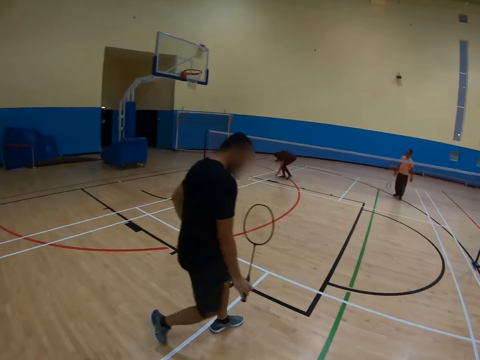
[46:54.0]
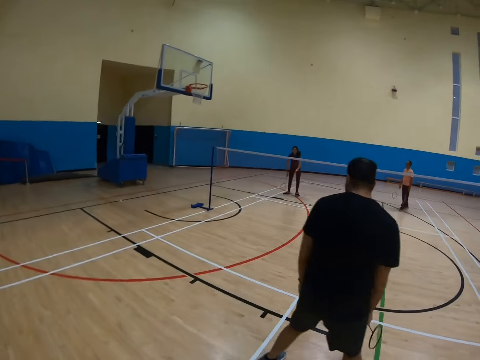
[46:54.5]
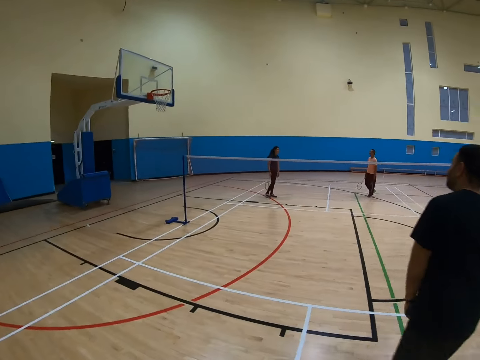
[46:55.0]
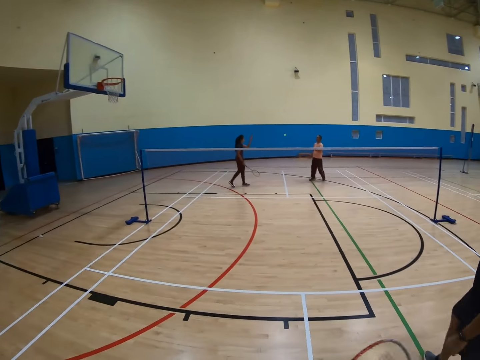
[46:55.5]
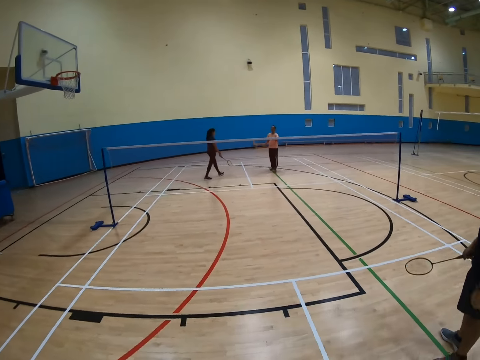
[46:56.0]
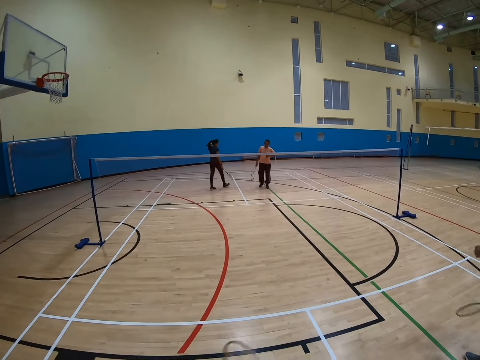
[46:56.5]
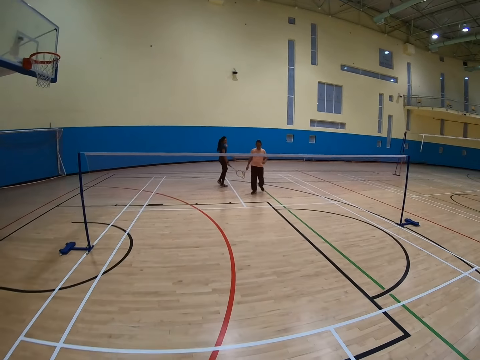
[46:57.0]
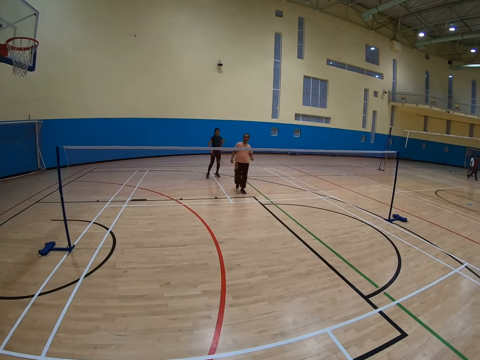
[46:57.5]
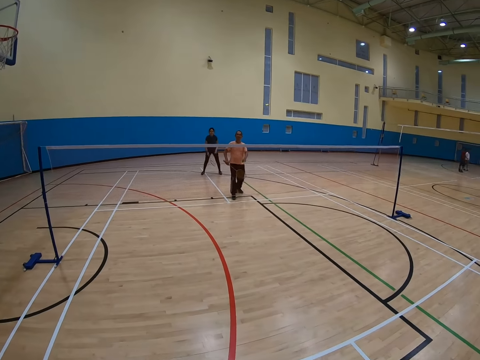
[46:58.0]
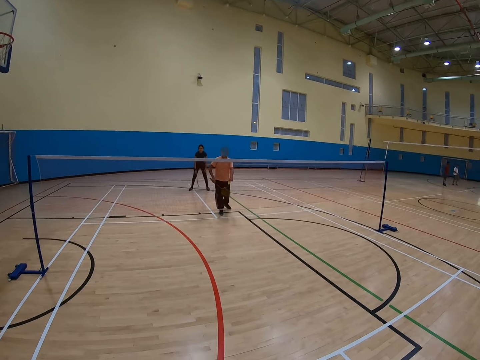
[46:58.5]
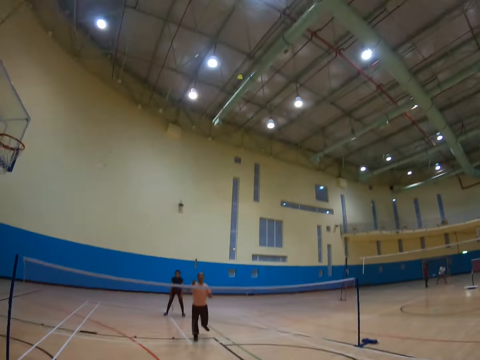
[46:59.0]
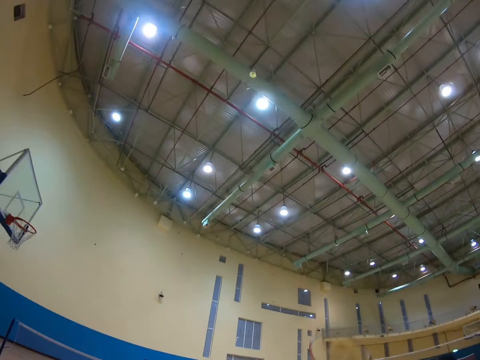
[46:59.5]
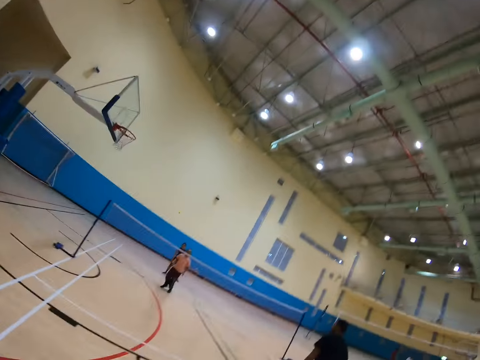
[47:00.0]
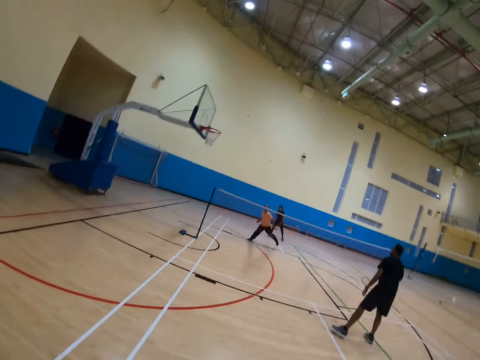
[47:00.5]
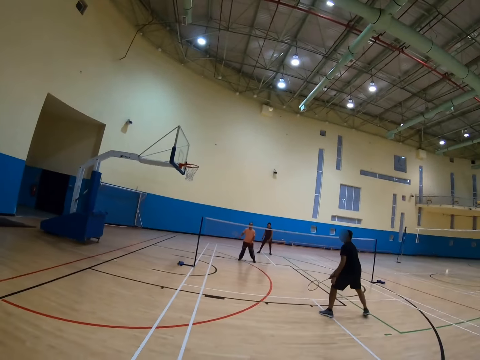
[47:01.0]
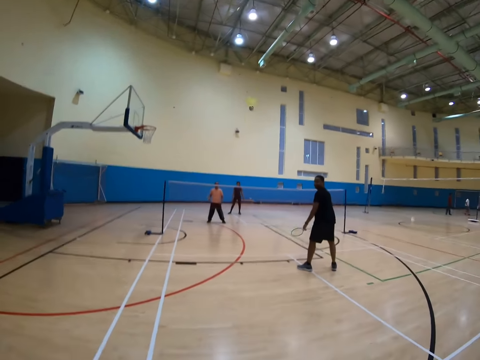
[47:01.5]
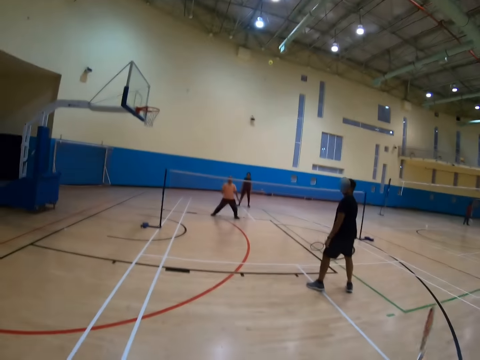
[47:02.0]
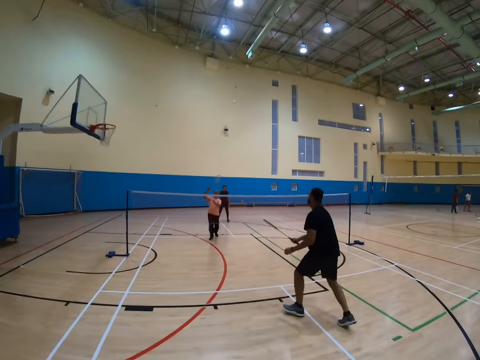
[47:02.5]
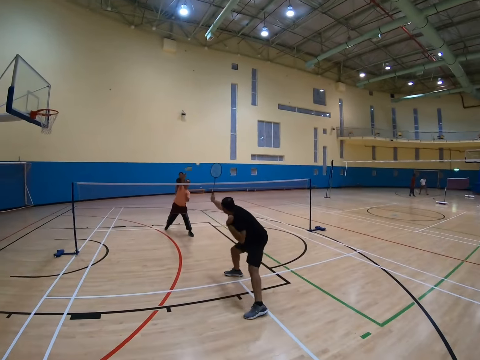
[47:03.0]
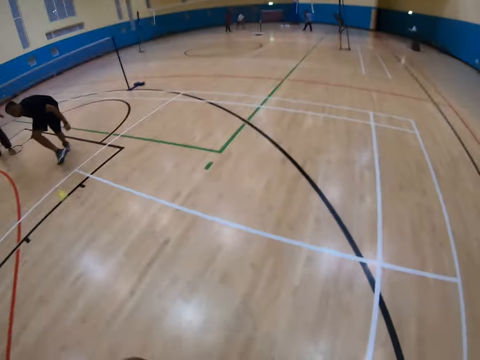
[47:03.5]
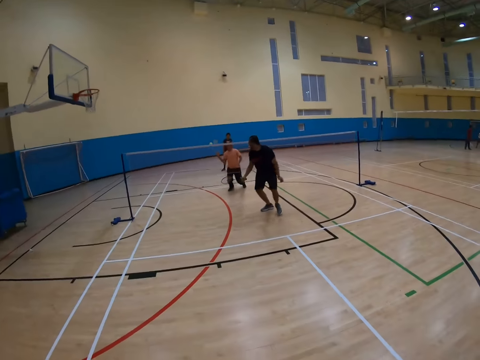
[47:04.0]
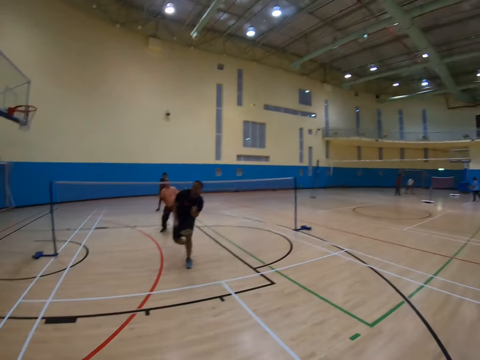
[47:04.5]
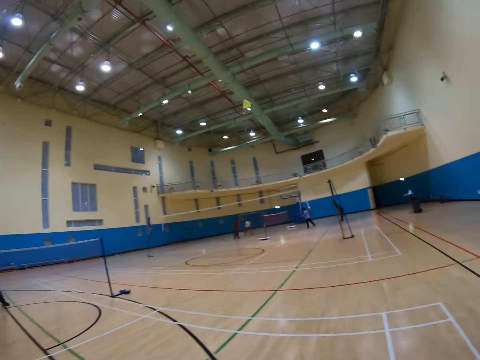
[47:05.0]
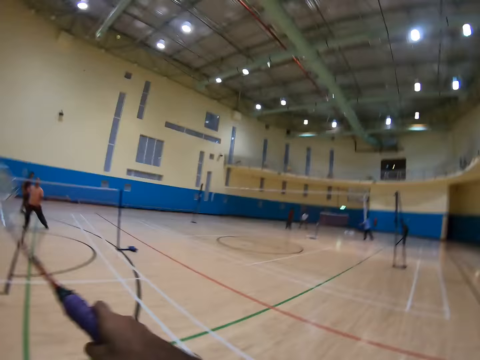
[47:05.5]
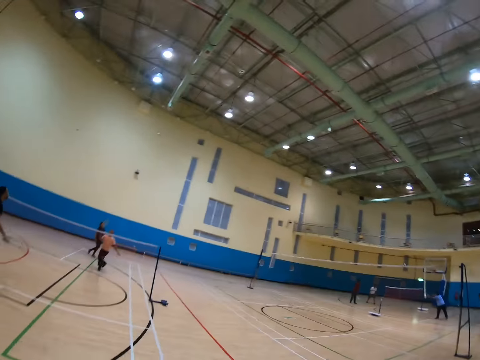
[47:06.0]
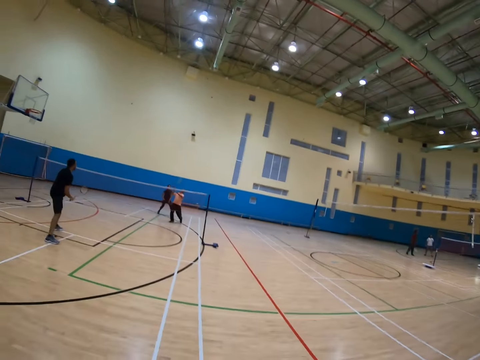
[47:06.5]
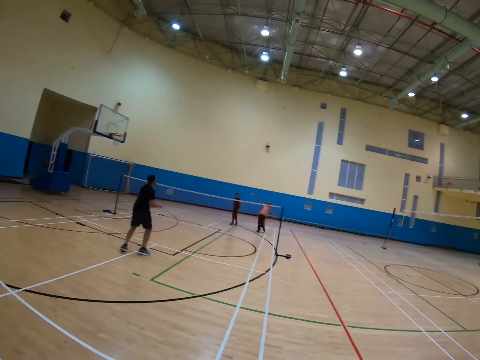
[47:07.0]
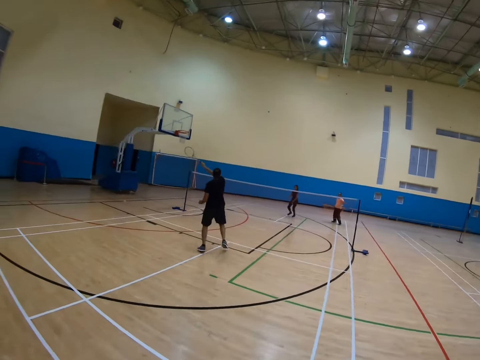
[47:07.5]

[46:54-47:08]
A man walks around. The camera wearer walks around. Another man hits a shuttlecock with a racket. The camera wearer hits the shuttlecock with a racket. They play badminton. The other man hits the shuttlecock with the racket. The first man bends down. The other man bends down. The camera wearer turns around.

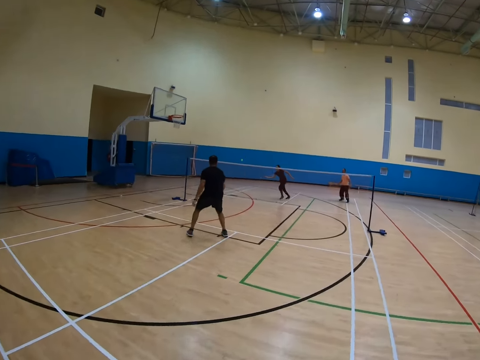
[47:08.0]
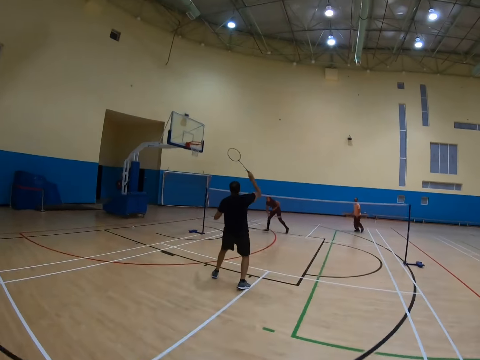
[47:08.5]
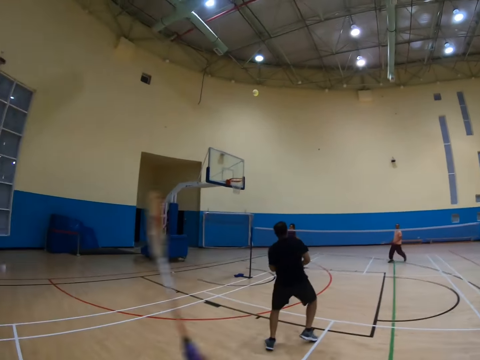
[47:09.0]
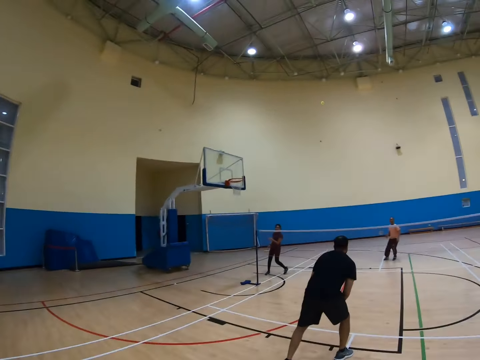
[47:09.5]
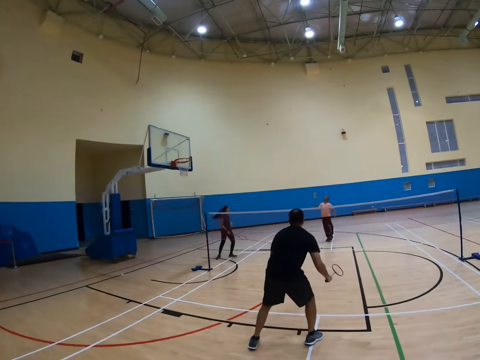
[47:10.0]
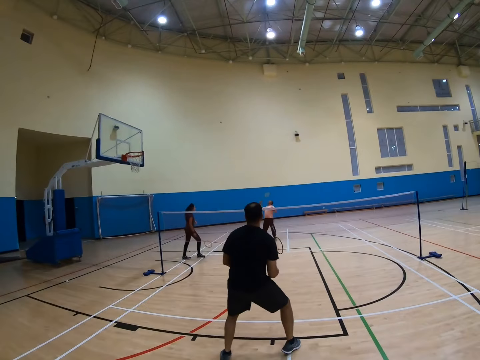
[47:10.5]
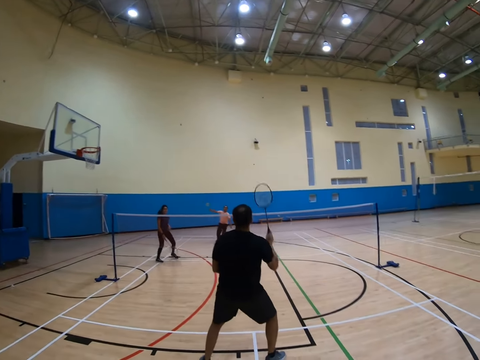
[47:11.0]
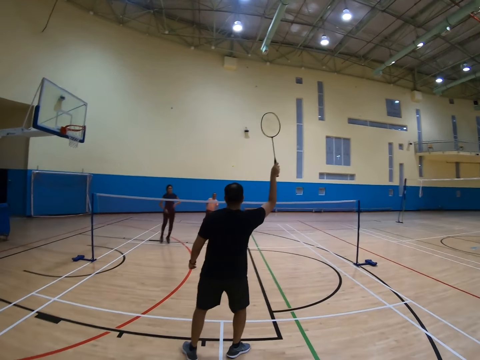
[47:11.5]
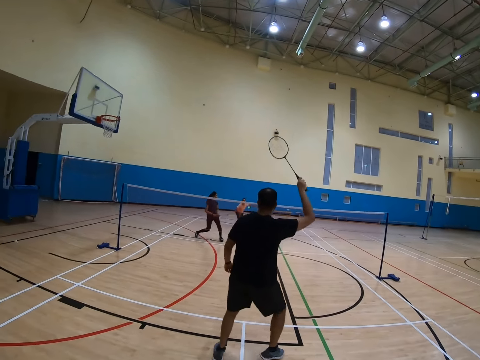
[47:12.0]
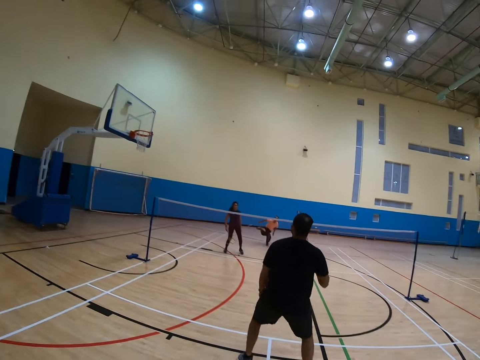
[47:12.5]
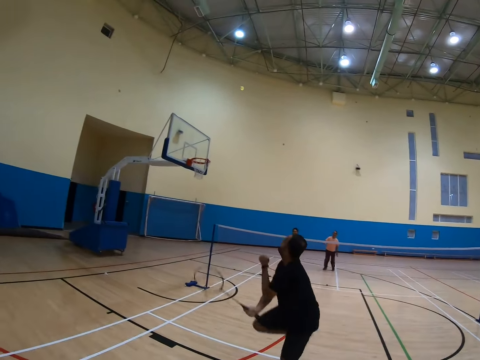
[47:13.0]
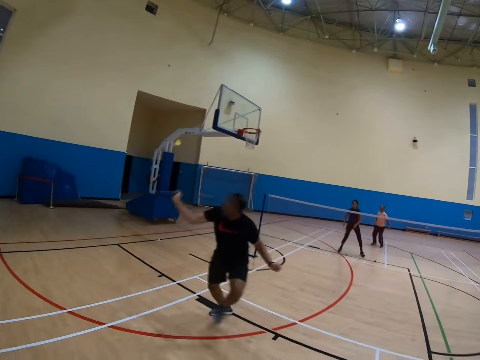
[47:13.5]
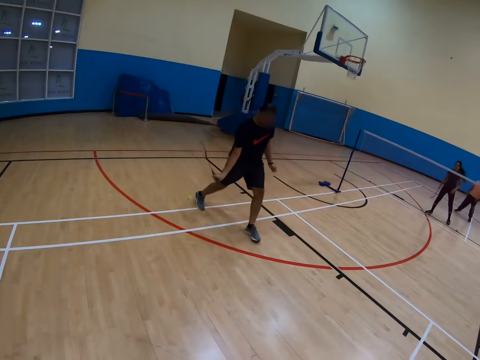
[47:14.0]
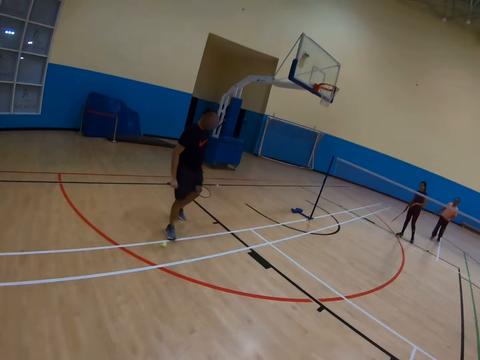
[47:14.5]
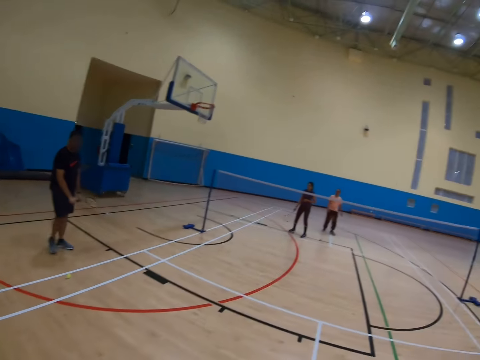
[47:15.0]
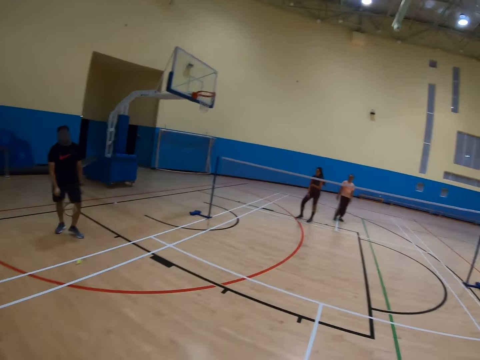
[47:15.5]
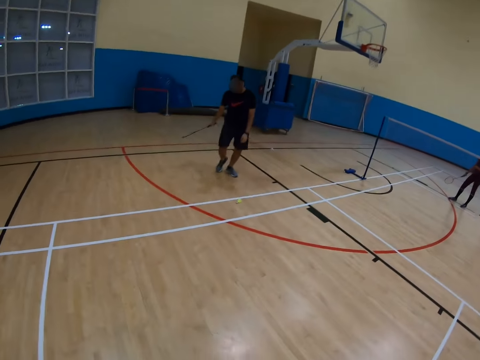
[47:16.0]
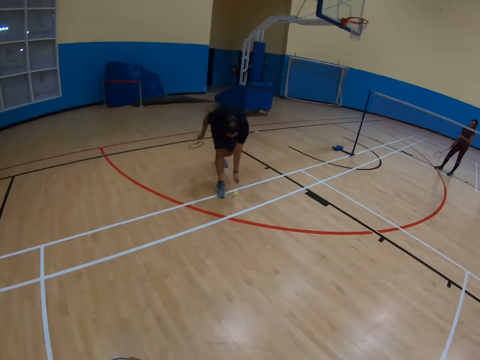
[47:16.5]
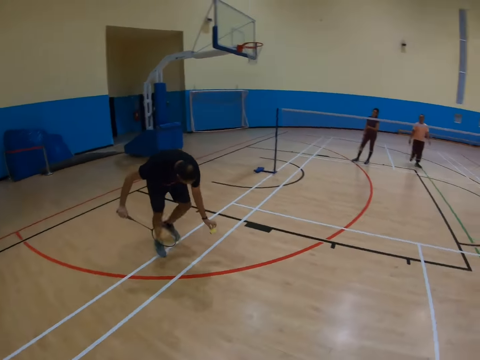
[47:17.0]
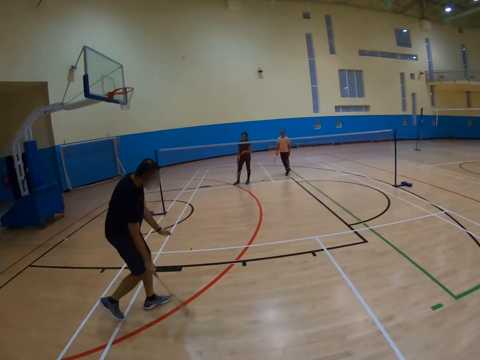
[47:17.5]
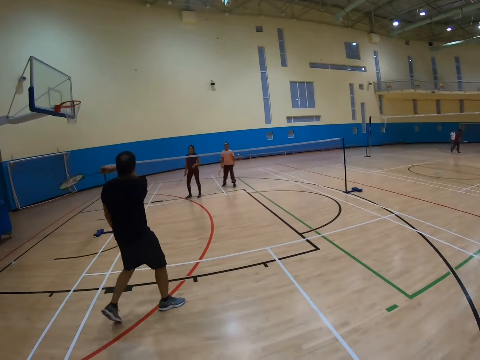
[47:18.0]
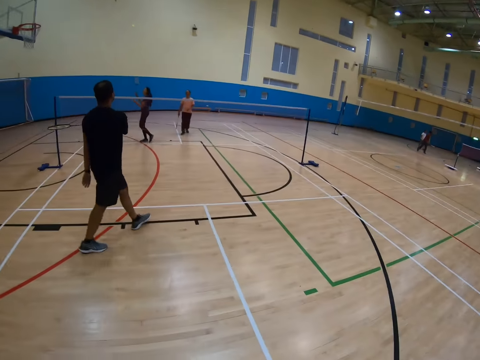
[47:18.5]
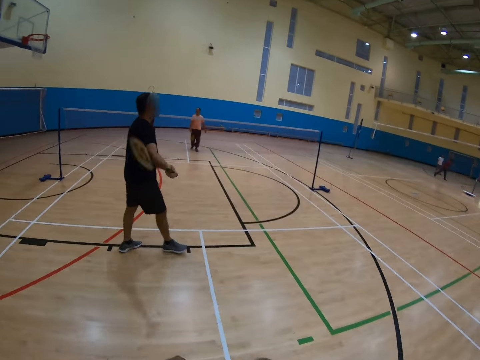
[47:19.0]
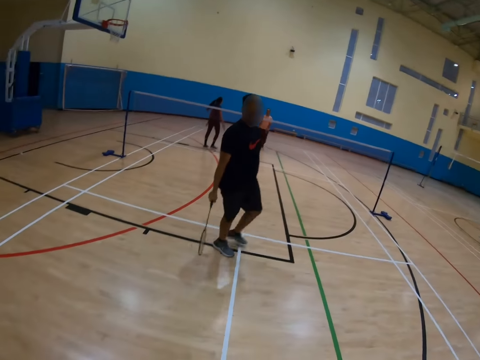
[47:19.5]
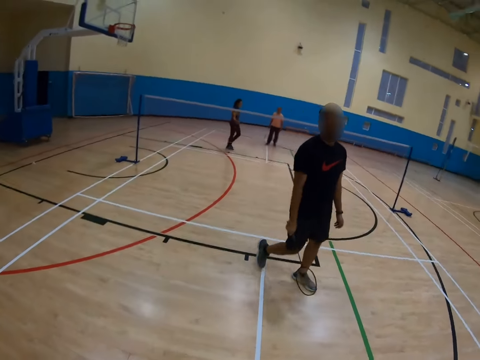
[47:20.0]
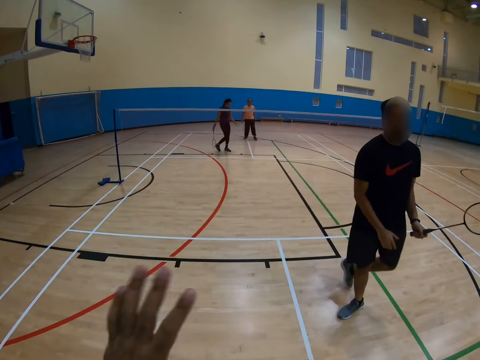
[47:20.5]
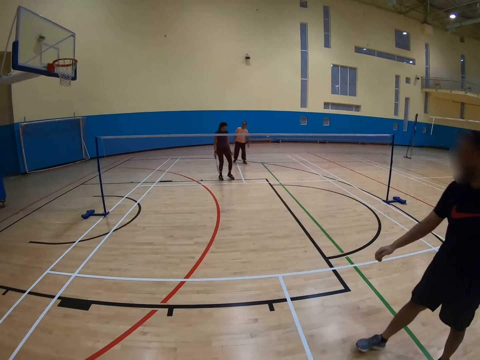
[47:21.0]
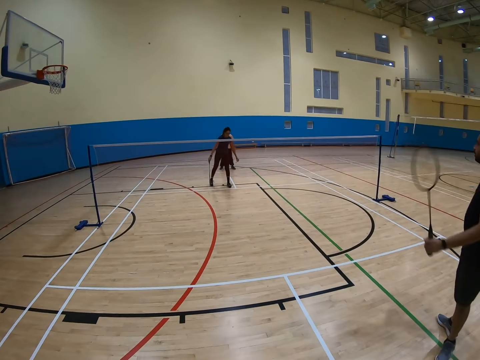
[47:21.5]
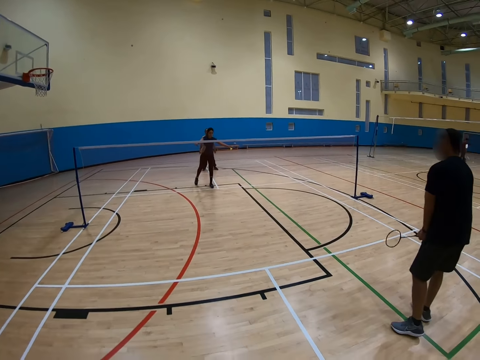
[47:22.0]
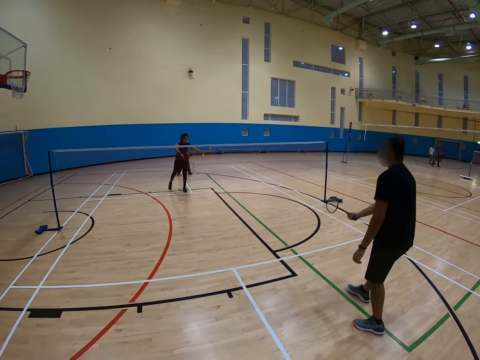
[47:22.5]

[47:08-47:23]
A man picks up a shuttlecock and bends down. Another man holds a racket. The camera wearer turns around. The other man bends down and holds the shuttlecock. The first man turns around.
